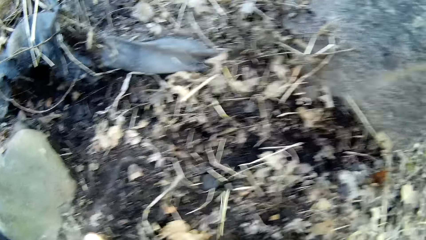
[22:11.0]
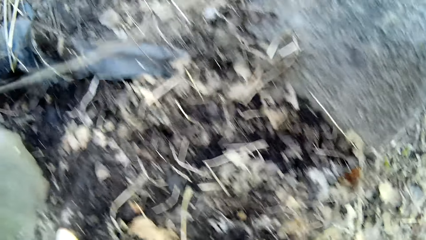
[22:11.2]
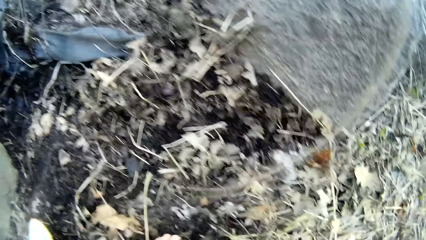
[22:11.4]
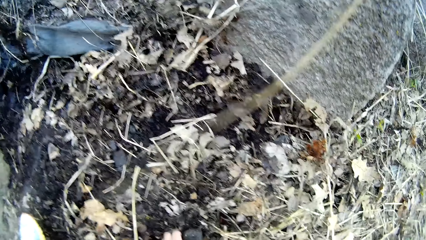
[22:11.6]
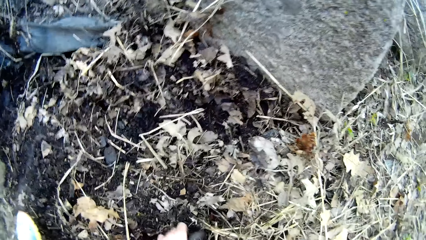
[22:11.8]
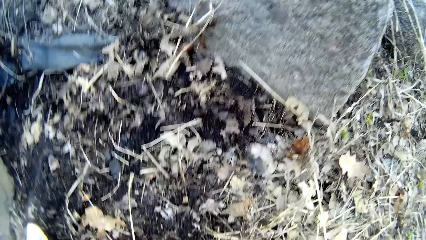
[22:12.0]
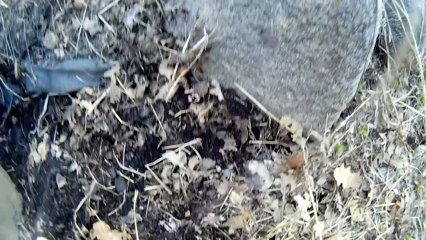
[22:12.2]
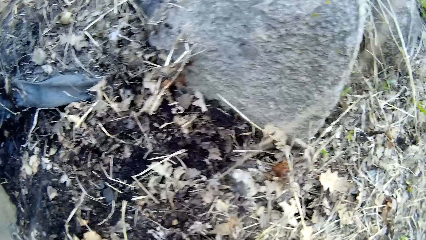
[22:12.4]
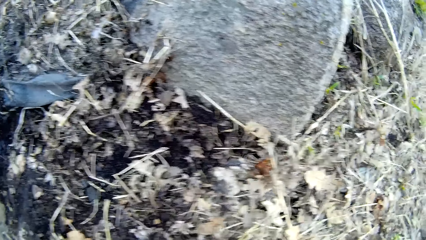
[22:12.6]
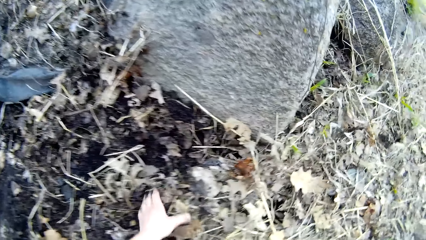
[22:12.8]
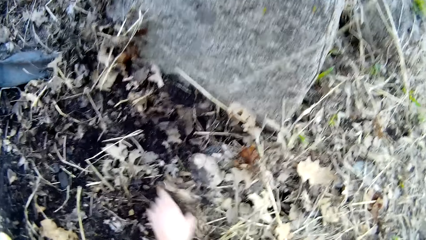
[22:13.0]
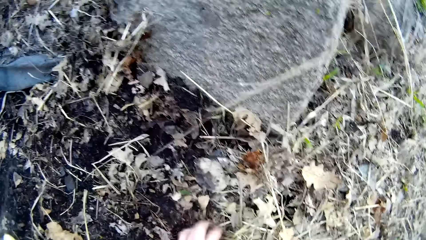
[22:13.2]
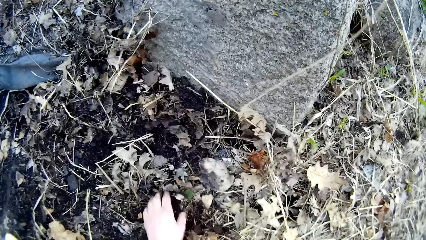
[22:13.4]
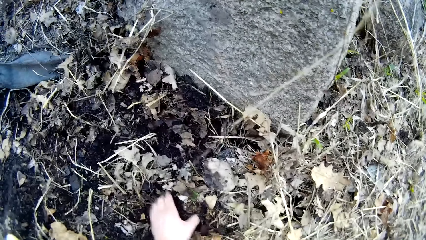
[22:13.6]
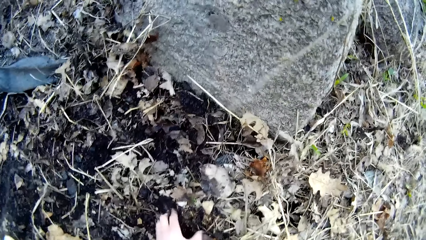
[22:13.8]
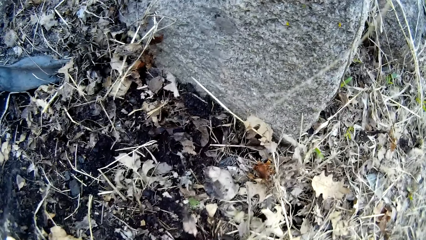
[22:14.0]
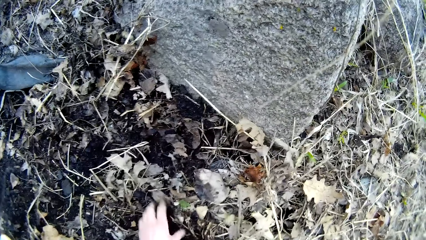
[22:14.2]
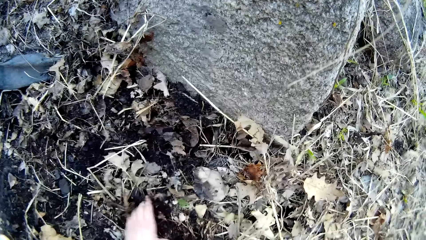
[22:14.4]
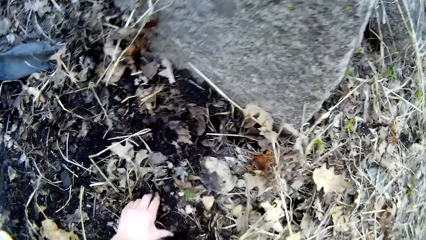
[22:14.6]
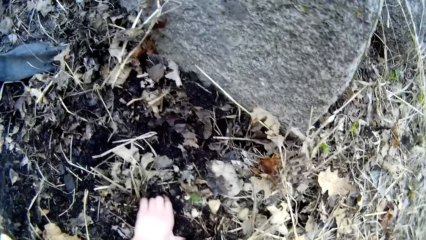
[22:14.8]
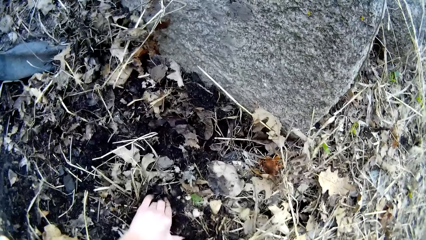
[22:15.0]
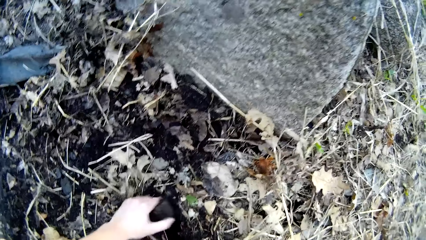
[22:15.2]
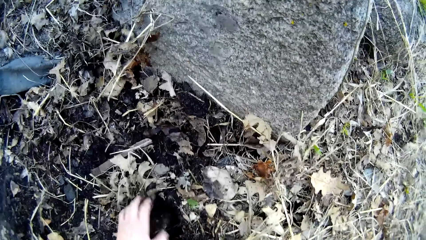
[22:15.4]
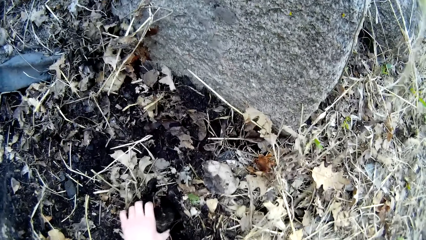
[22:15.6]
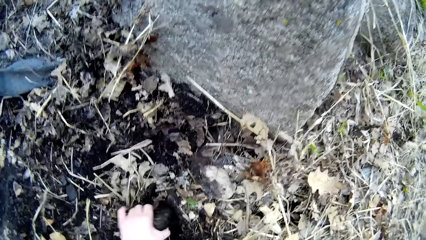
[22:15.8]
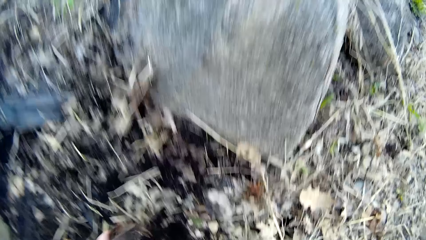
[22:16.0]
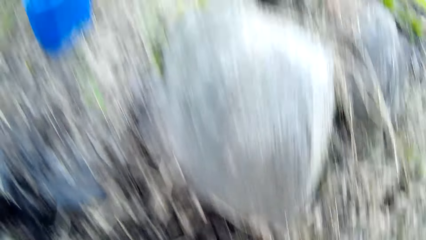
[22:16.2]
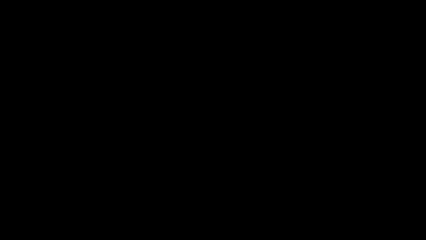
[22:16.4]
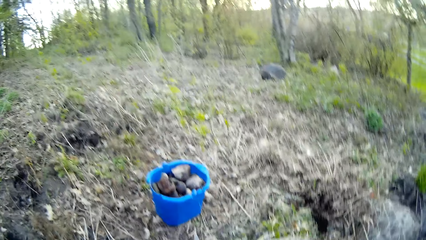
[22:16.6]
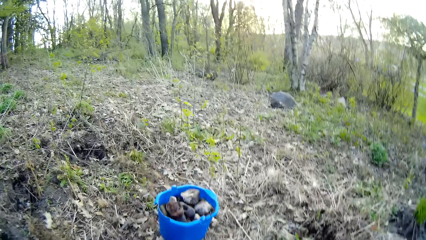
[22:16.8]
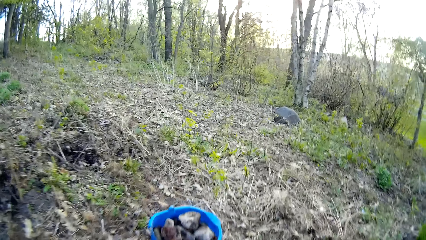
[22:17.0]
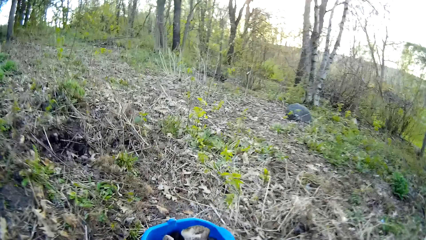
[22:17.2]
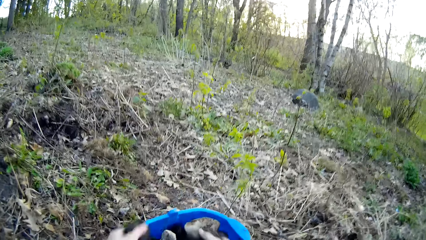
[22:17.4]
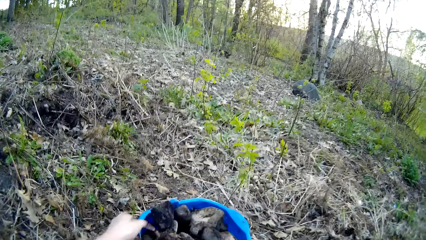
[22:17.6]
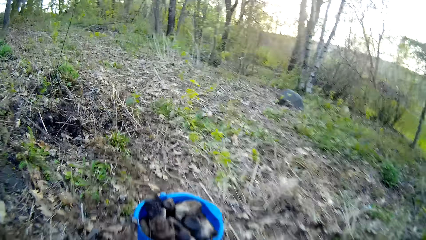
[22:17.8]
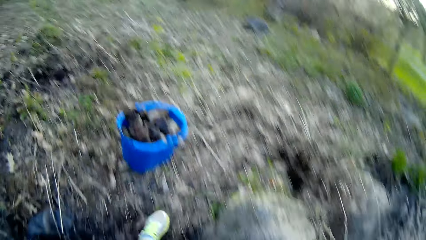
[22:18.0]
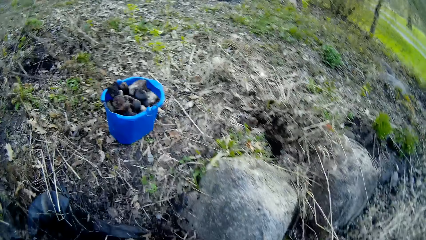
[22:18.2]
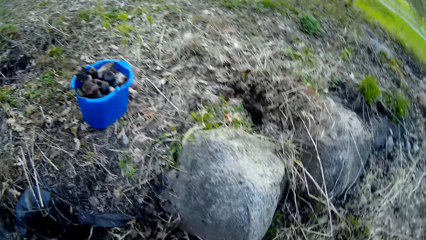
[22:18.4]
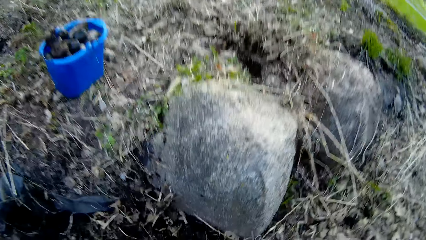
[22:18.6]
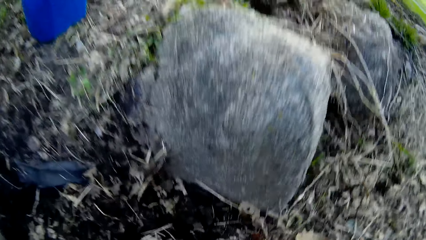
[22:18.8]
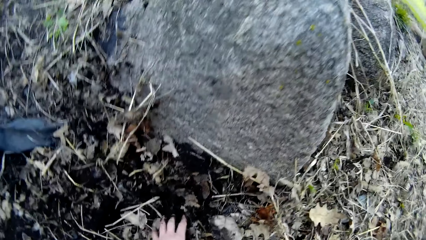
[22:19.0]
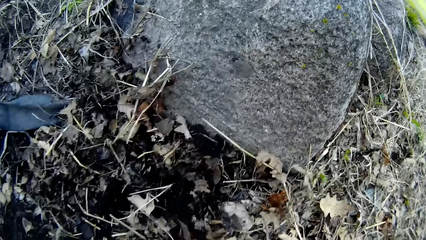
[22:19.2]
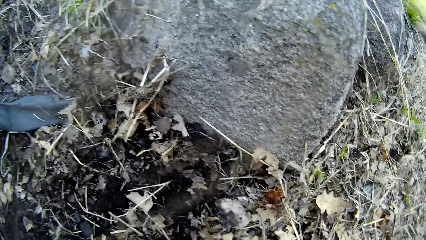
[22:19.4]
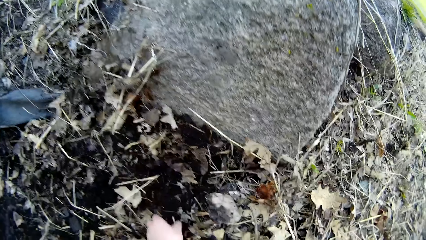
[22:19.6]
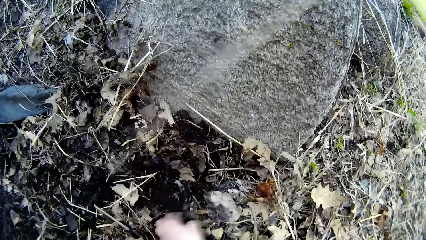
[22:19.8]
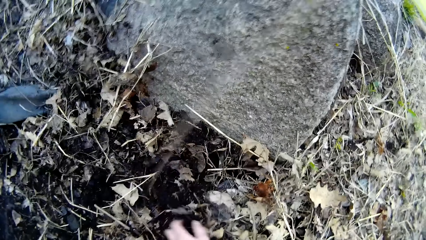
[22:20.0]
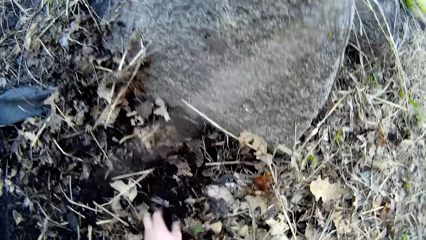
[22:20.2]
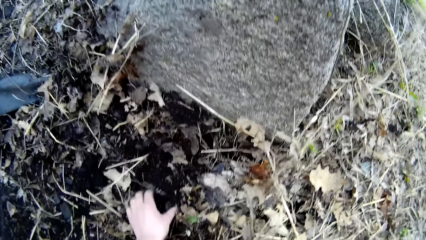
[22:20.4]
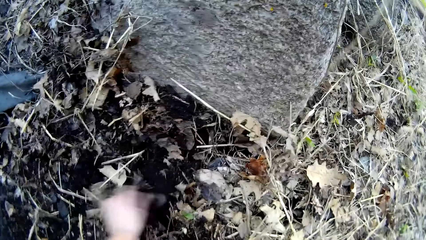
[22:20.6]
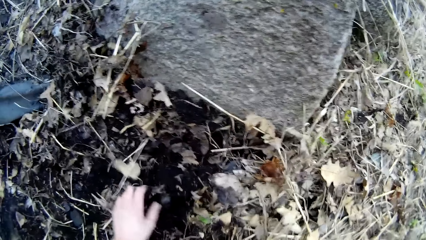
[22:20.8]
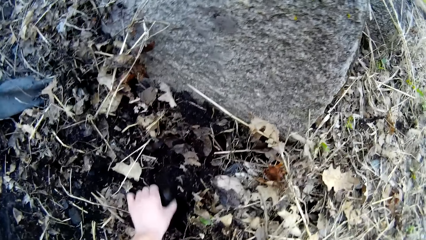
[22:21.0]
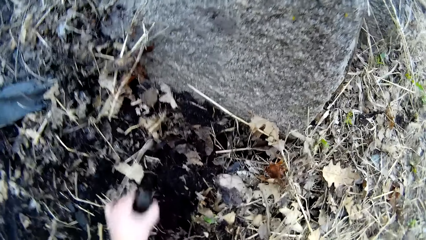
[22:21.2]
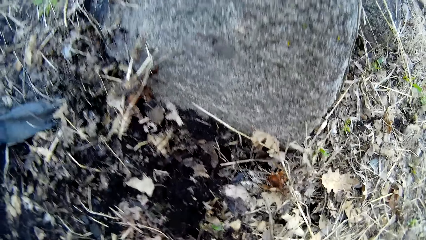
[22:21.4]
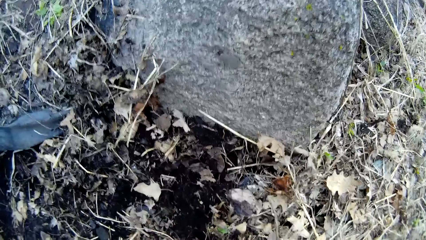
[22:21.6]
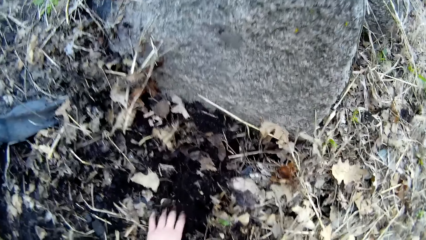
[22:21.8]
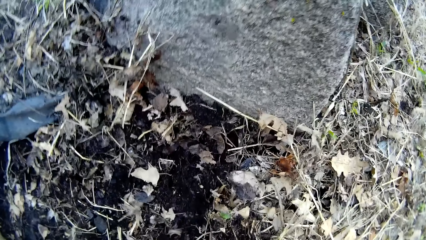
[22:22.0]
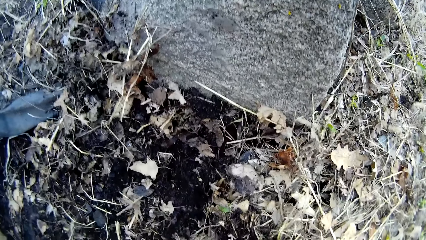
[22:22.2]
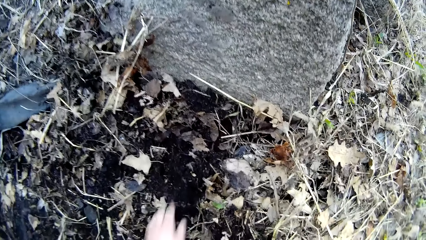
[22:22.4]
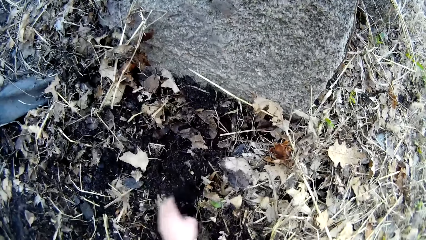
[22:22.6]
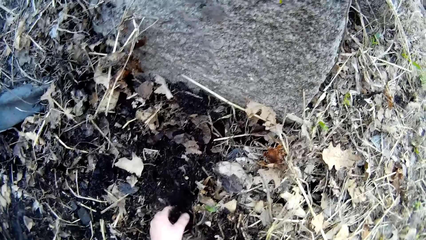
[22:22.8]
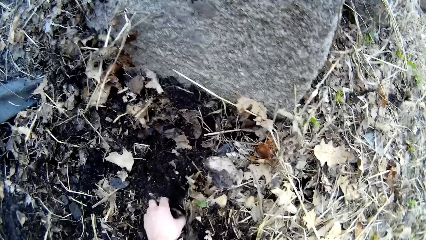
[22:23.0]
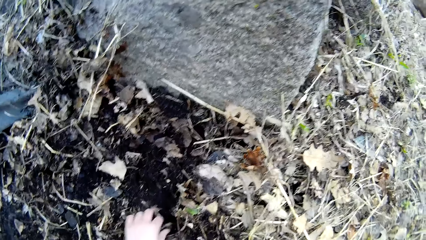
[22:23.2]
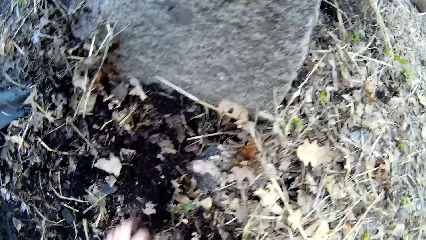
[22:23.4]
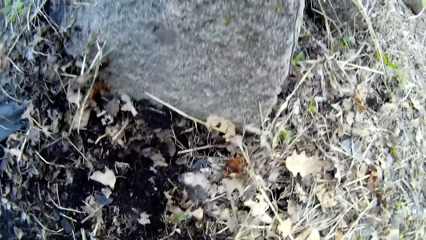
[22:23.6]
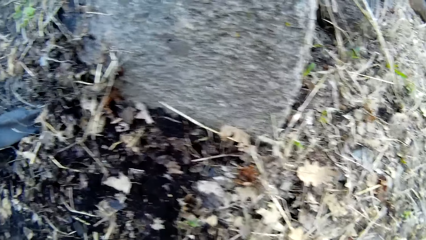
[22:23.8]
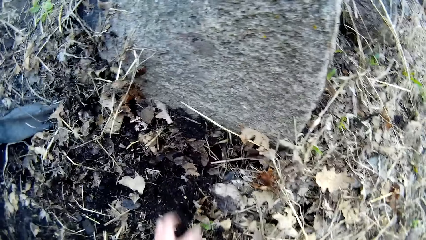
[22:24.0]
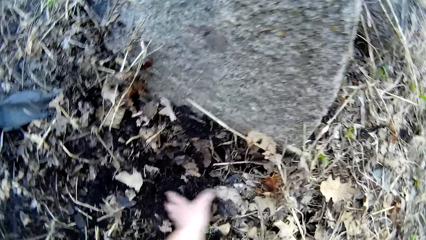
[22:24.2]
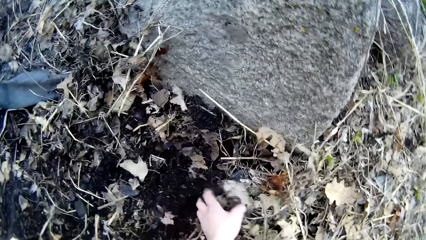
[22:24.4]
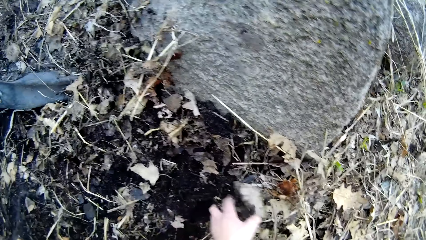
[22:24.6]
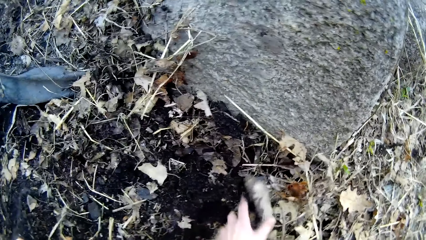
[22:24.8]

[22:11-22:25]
The camera wearer picks stones. She drops rocks in the bucket with both hands. She picks the rocks from the ground with her left hand. She drops the rocks into the bucket with both hands. She picks the rocks from the ground with her left hand.

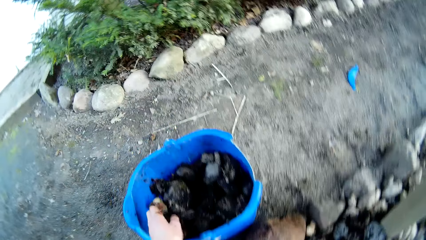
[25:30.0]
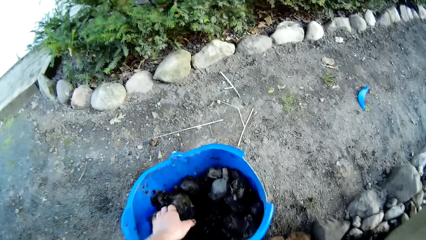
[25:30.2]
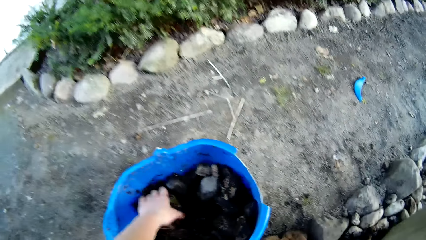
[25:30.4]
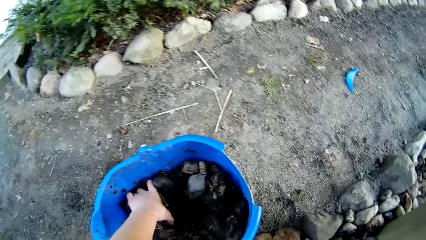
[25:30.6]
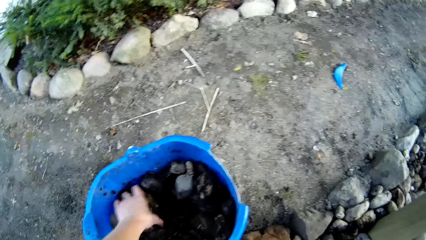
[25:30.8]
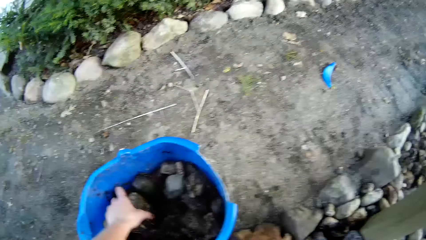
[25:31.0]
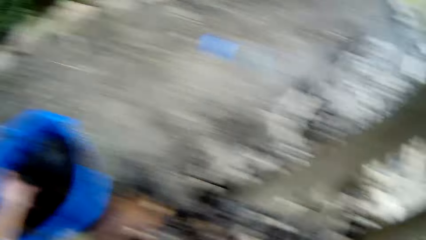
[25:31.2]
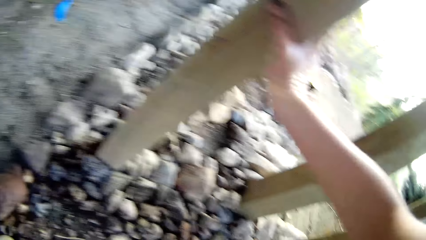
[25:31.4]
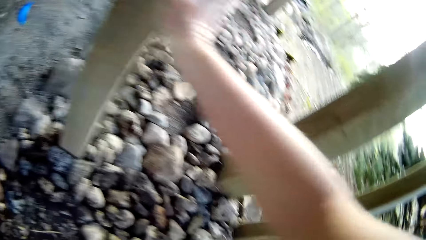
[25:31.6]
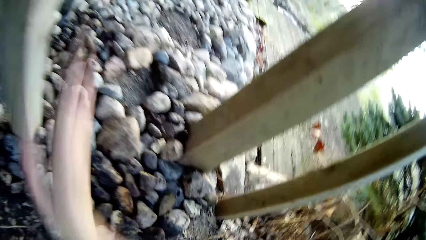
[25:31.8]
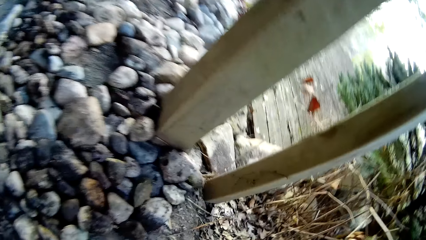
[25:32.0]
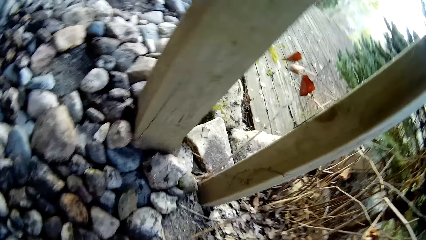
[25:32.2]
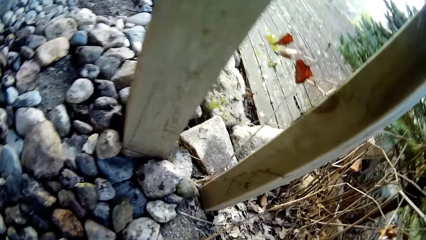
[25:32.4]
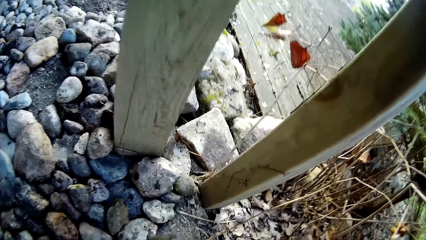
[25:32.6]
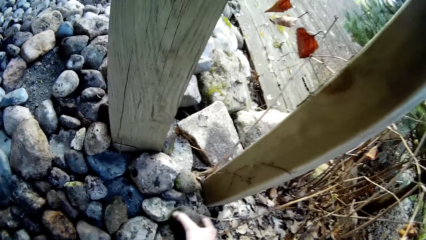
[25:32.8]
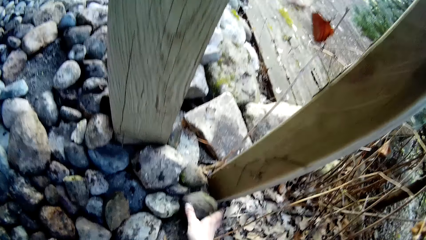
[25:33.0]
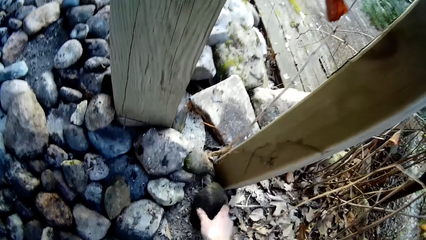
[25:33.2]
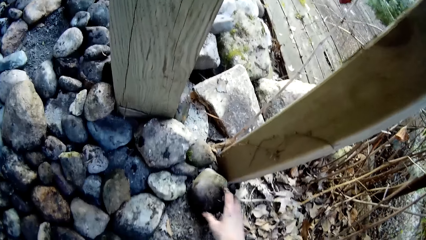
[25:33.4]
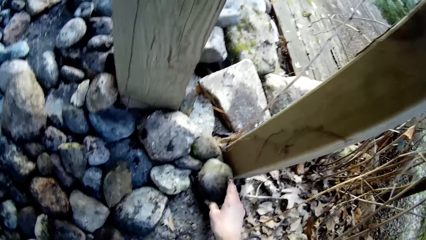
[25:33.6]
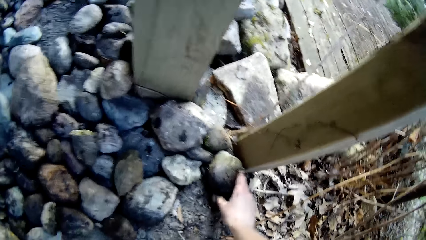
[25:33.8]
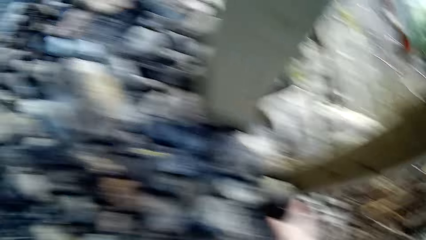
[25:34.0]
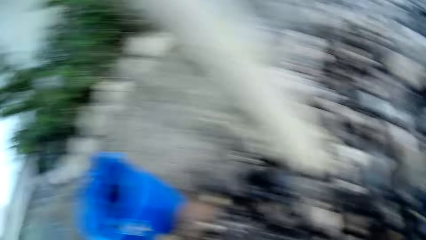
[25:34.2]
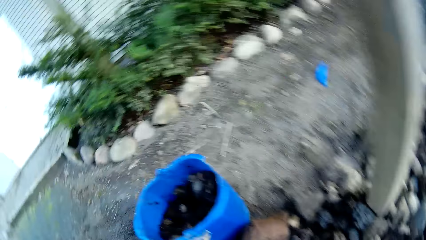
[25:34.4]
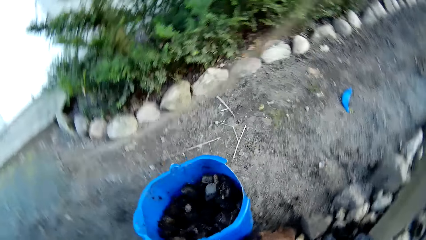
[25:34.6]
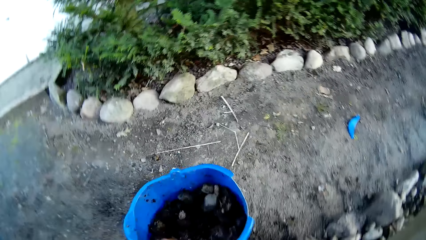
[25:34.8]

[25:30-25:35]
The camera wearer picks a stone from the bucket with his left hand. He removes his right hand from the wooden pillar. He drops the stone on the ground with his right hand. He arranges the stones on the ground.
